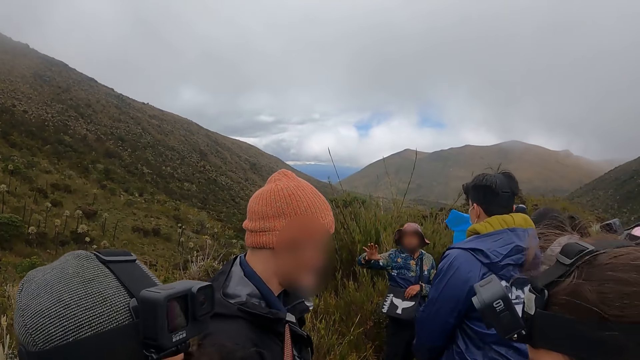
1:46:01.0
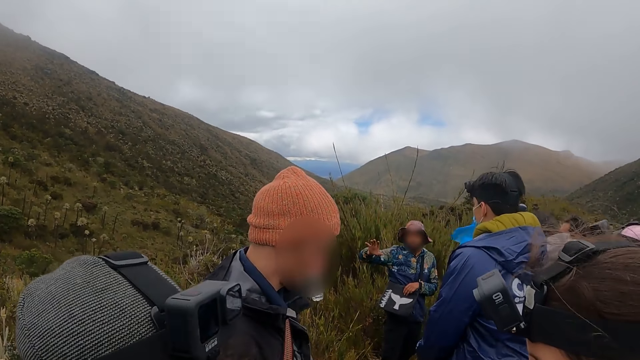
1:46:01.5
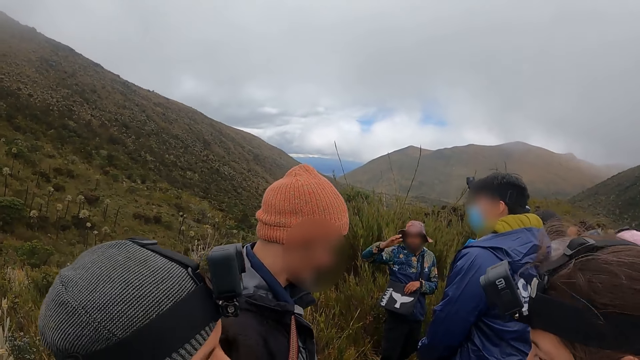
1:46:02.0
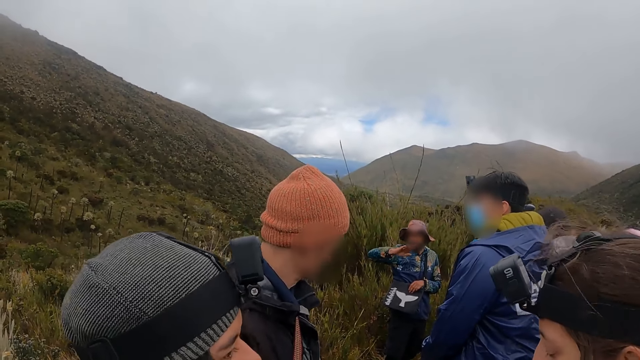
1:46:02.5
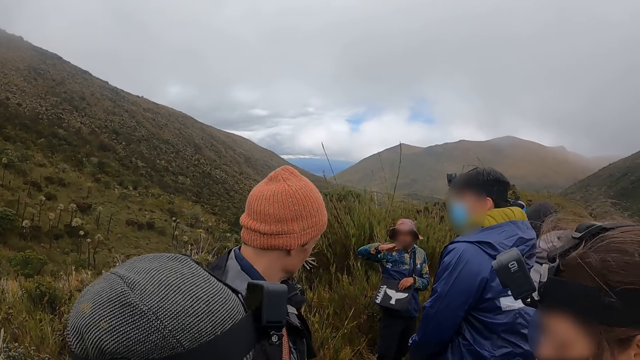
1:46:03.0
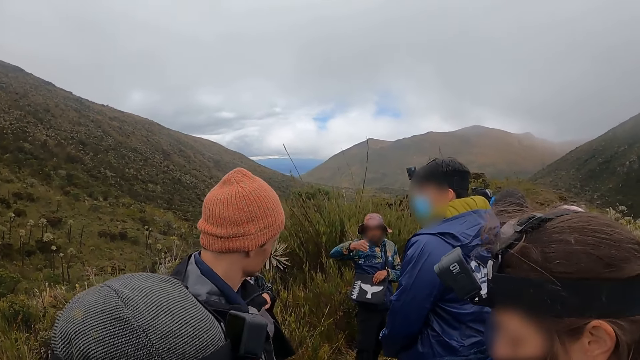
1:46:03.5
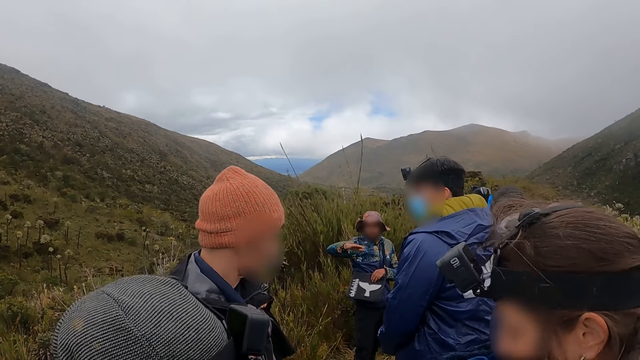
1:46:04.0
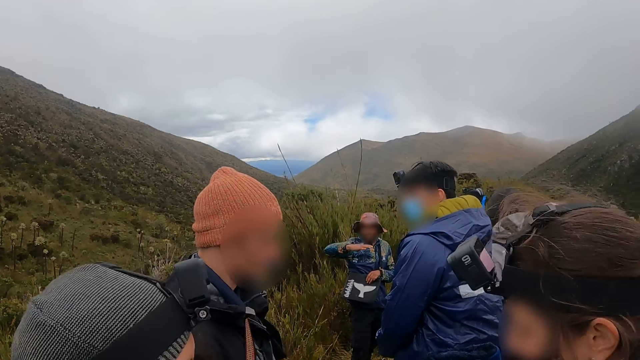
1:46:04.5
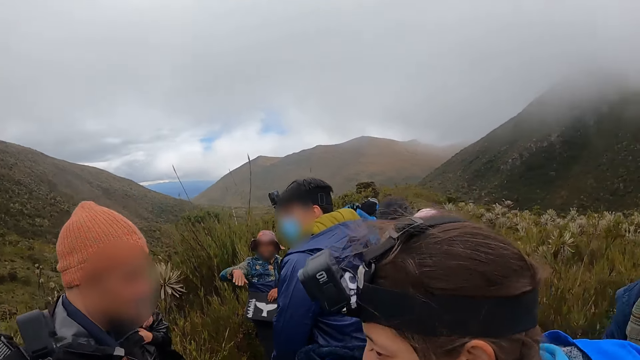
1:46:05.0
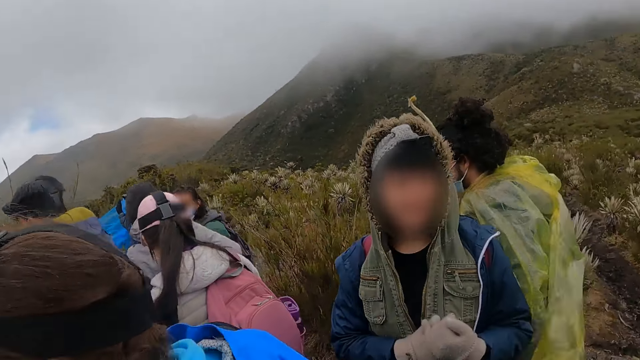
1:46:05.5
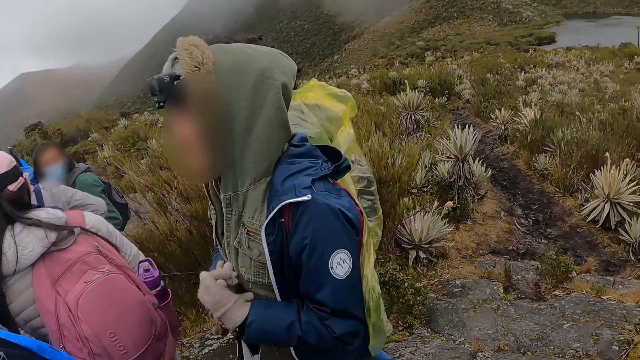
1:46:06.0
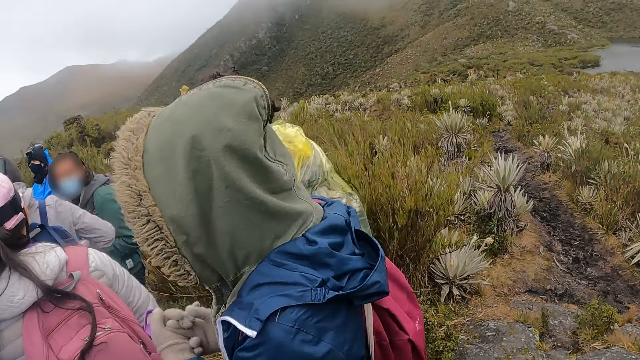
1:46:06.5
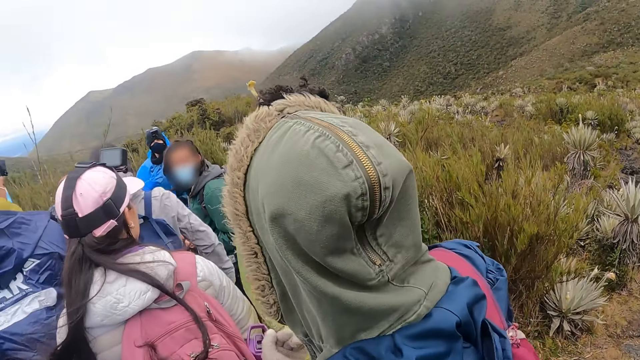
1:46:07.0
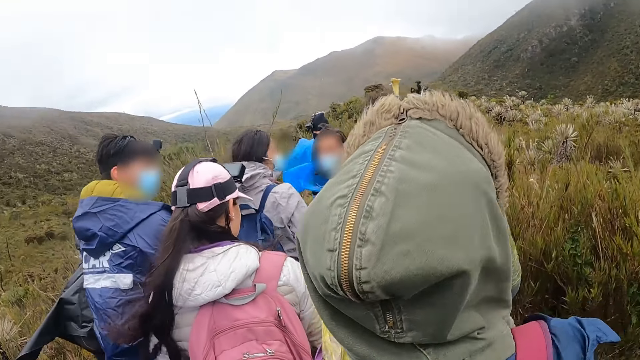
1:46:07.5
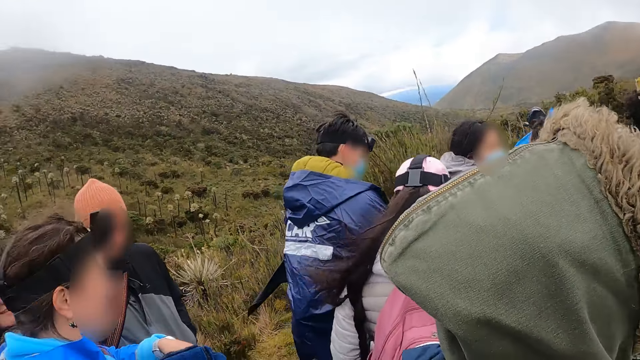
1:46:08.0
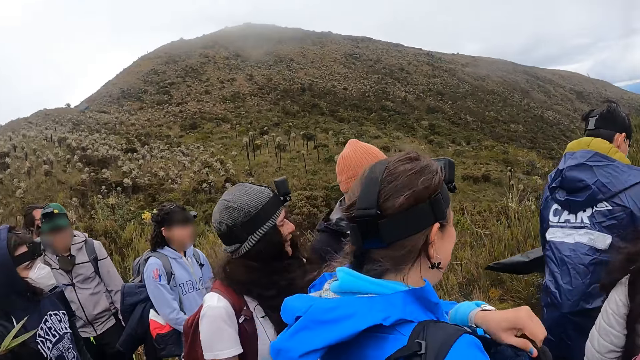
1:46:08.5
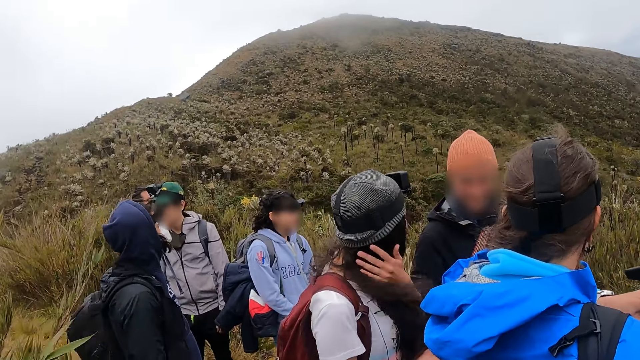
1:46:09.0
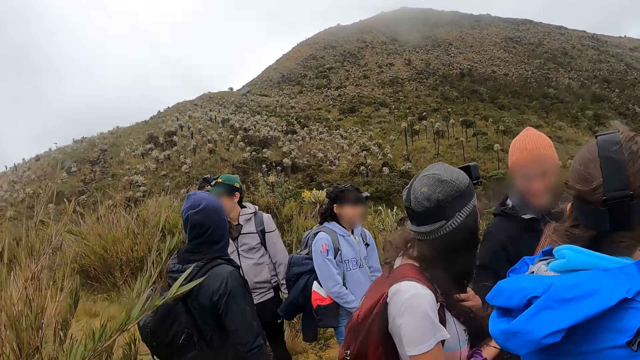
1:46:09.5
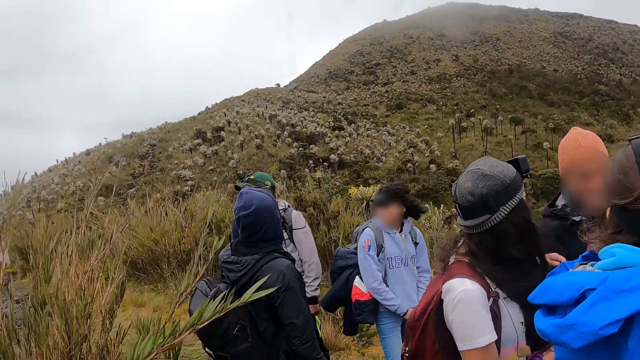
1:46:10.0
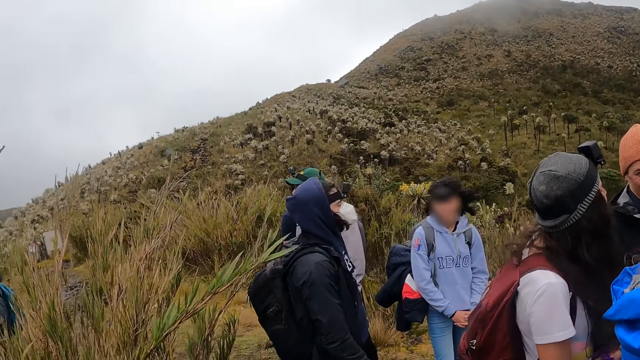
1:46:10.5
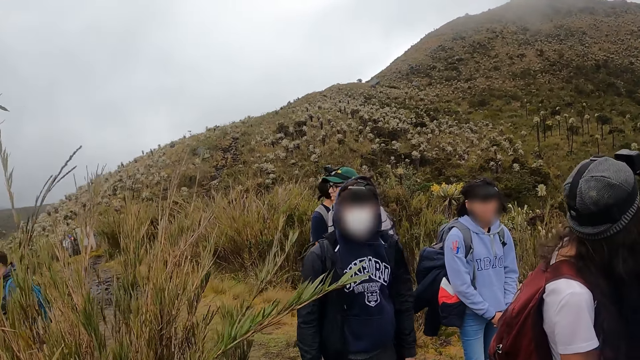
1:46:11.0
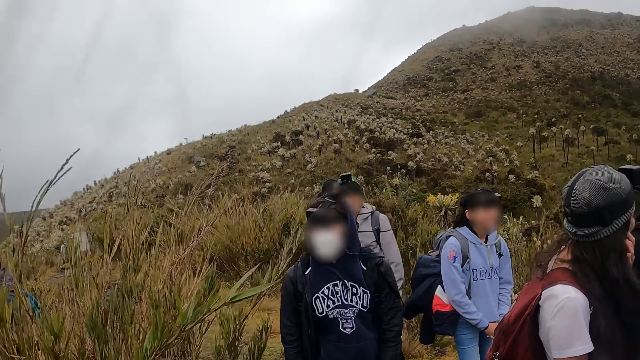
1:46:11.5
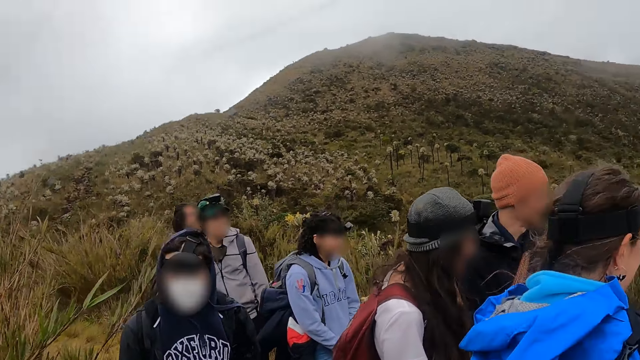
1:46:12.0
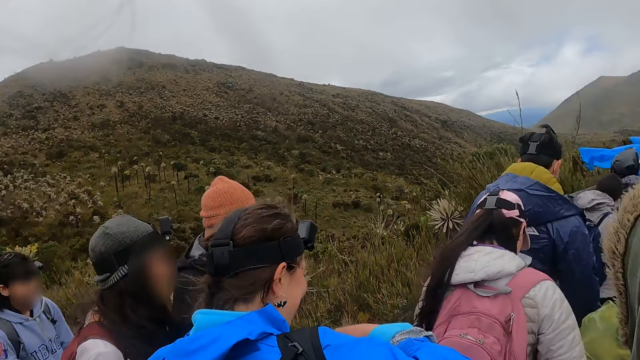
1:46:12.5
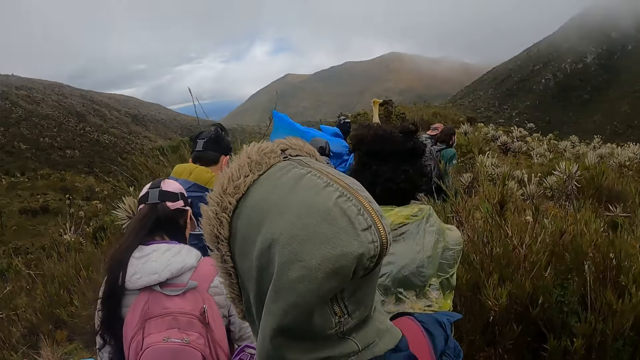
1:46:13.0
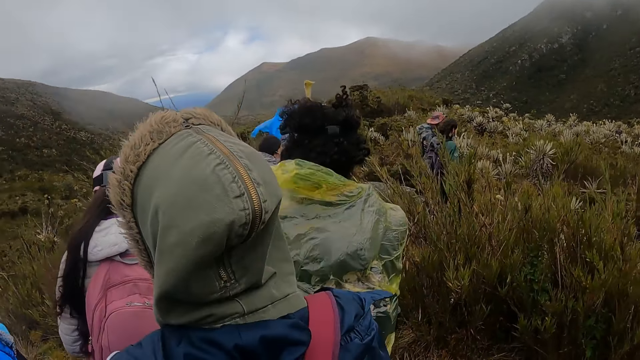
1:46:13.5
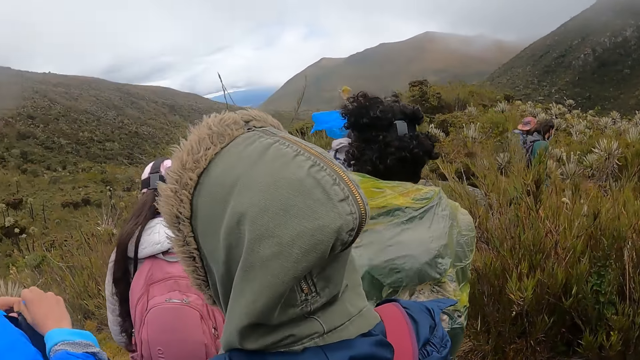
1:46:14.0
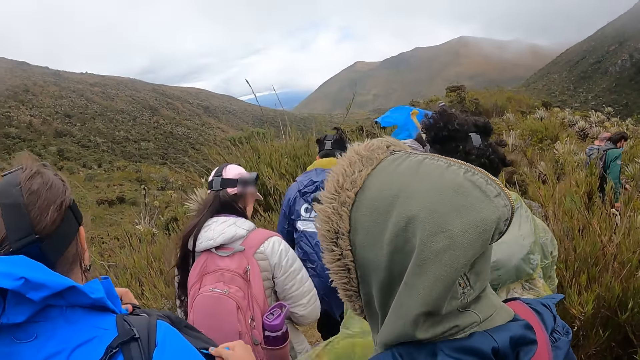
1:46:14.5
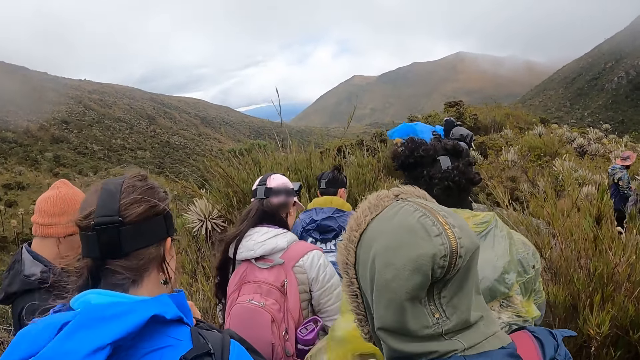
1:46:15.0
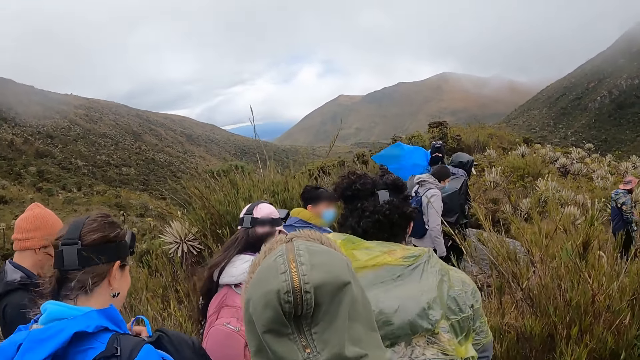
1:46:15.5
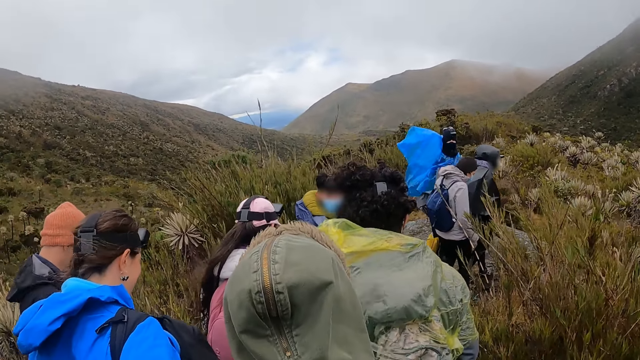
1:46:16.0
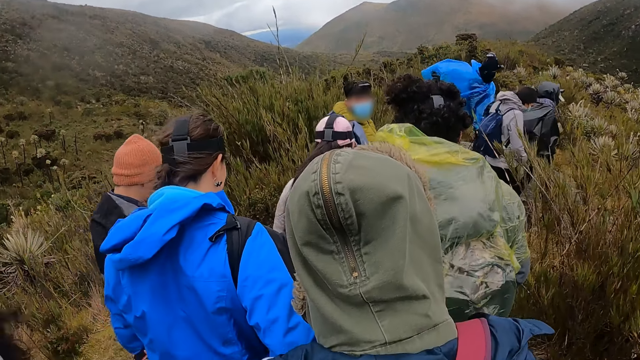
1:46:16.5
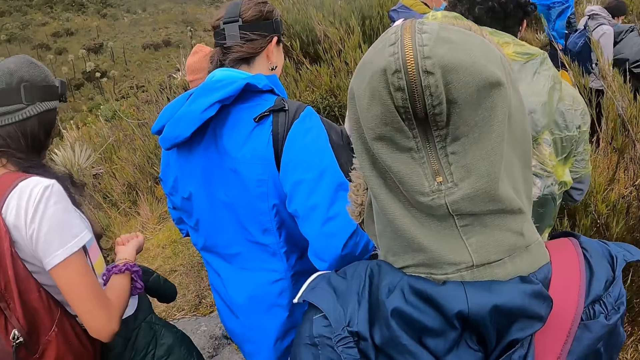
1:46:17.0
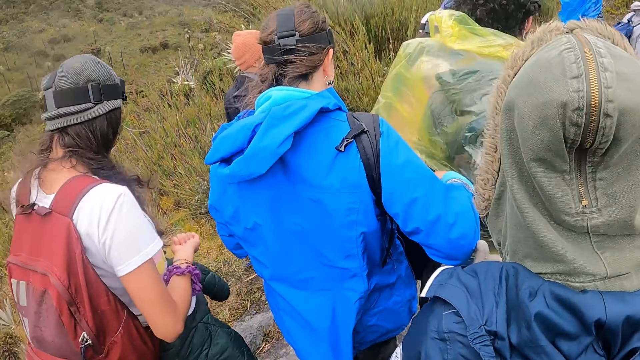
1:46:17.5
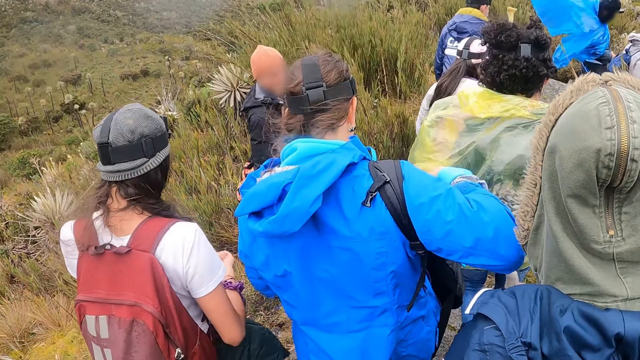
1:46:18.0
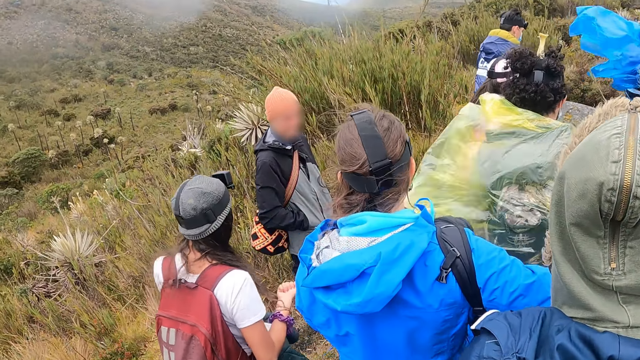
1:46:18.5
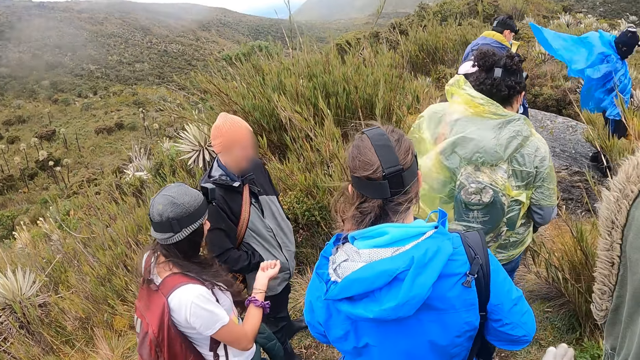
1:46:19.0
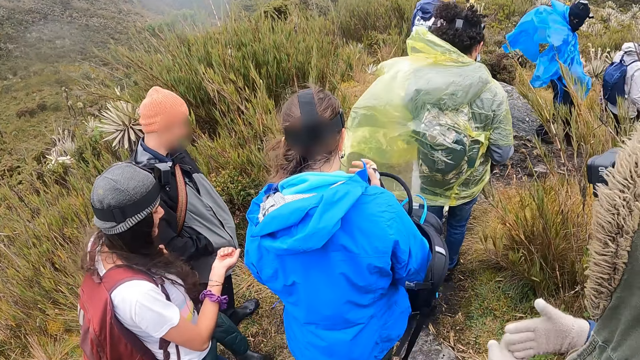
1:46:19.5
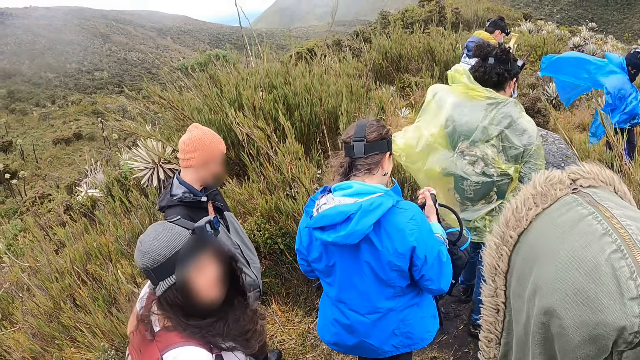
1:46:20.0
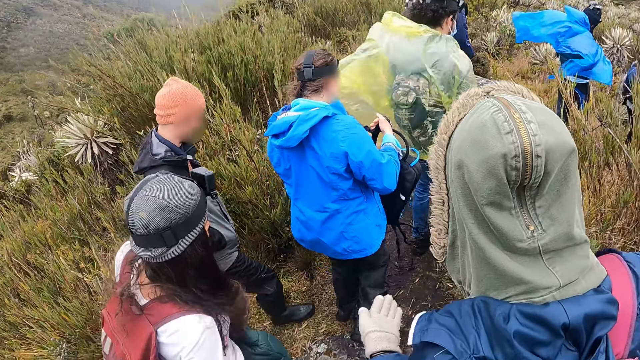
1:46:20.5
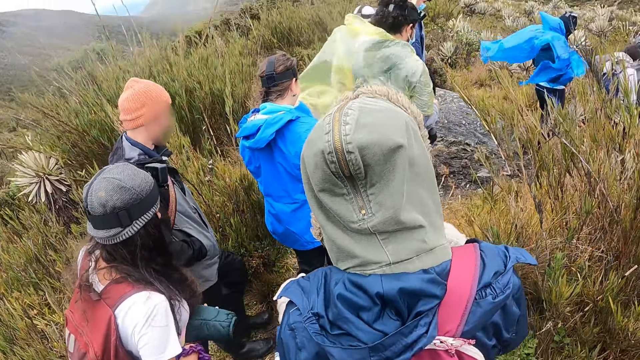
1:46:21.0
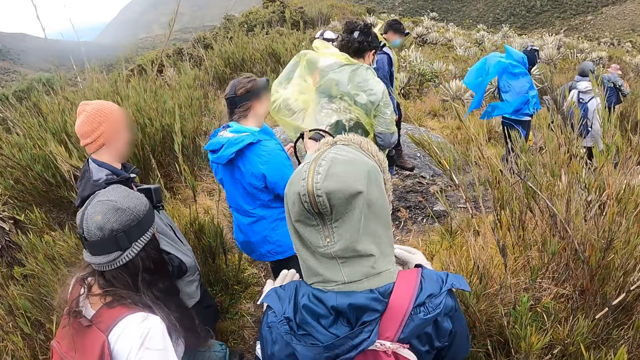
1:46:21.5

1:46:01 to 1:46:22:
A group of people walks along a pathway of a forest. The camera wearer walks along the pathway of the forest.
